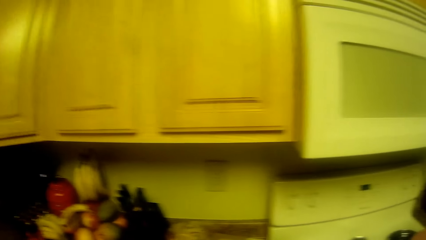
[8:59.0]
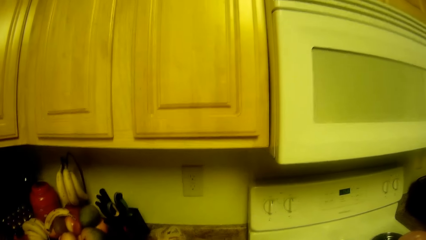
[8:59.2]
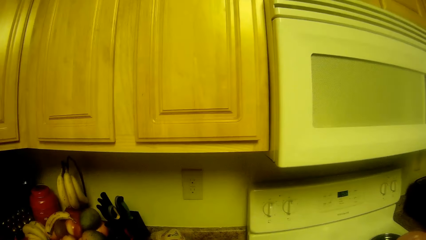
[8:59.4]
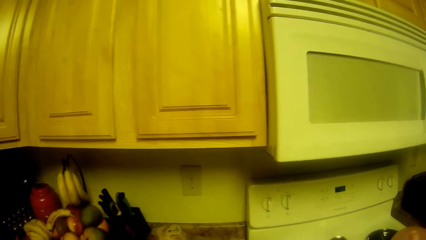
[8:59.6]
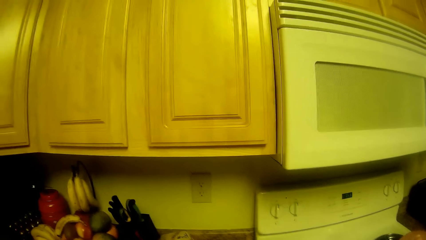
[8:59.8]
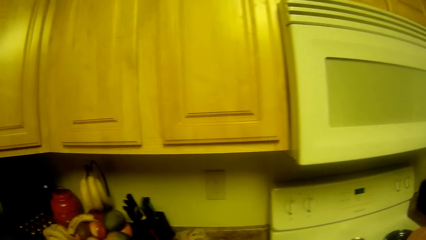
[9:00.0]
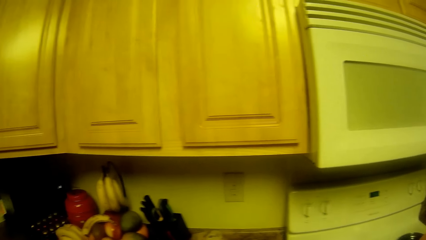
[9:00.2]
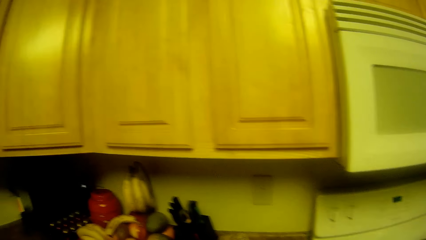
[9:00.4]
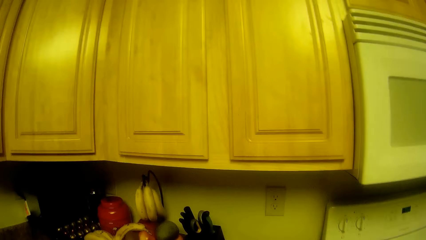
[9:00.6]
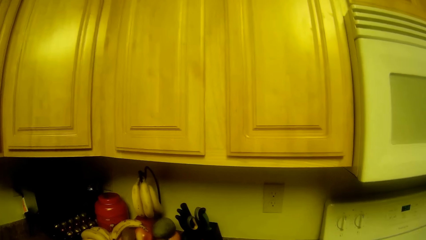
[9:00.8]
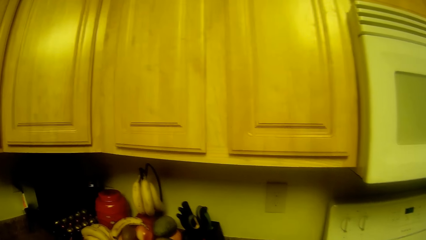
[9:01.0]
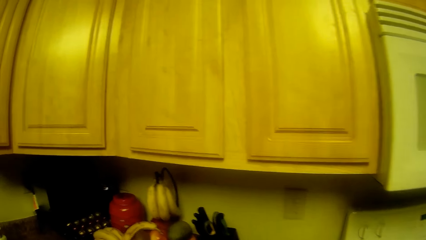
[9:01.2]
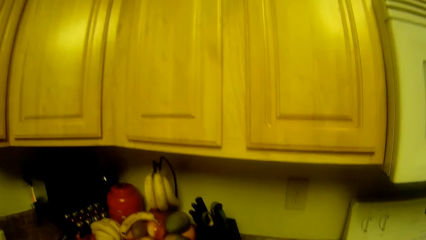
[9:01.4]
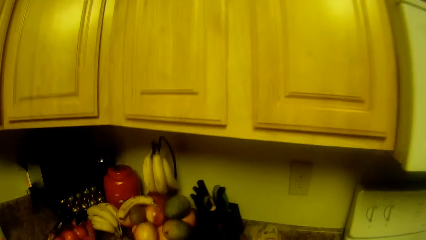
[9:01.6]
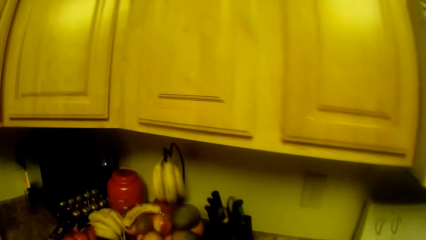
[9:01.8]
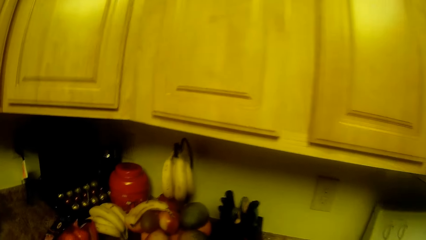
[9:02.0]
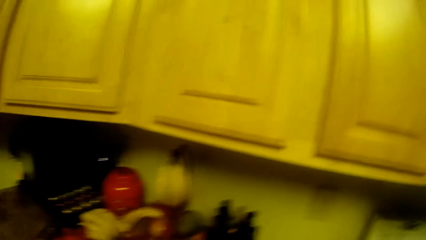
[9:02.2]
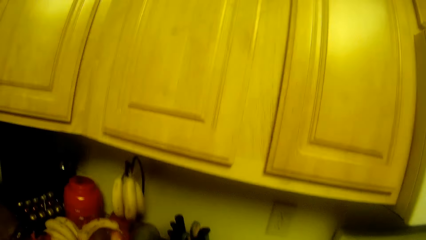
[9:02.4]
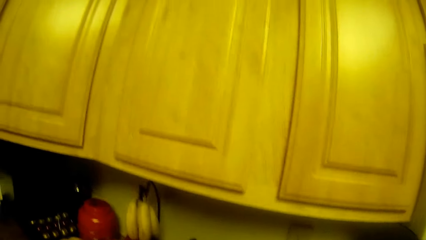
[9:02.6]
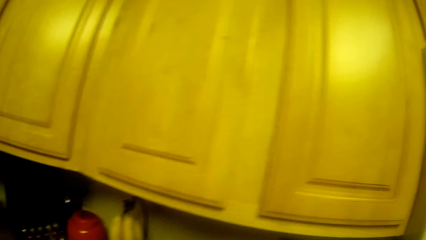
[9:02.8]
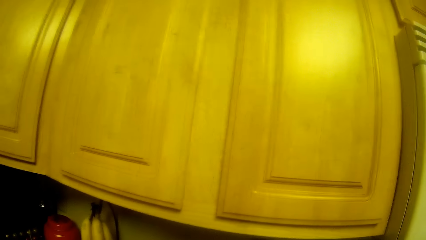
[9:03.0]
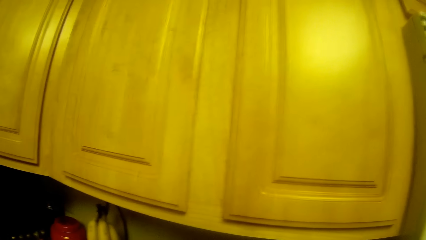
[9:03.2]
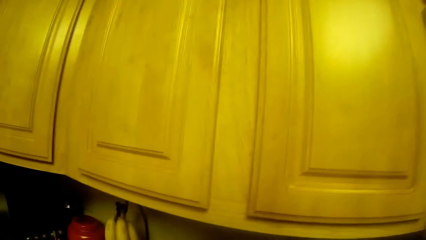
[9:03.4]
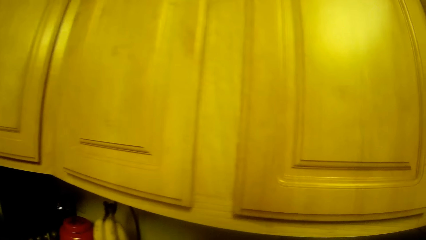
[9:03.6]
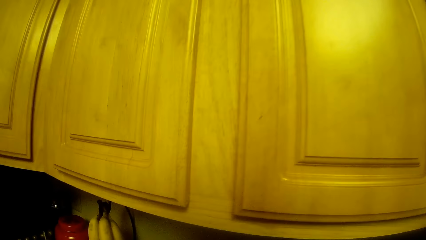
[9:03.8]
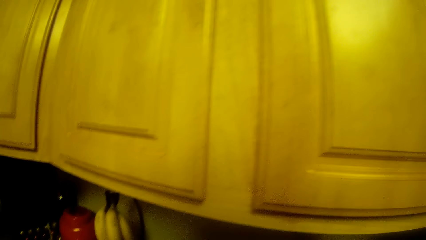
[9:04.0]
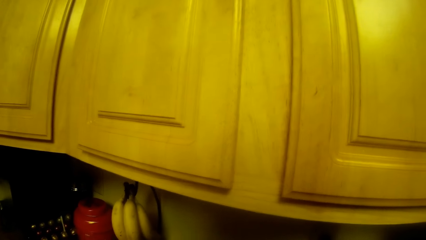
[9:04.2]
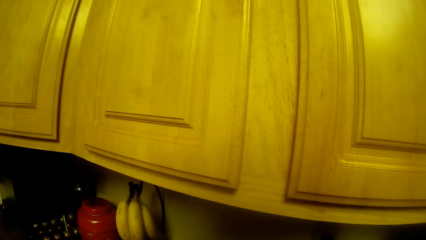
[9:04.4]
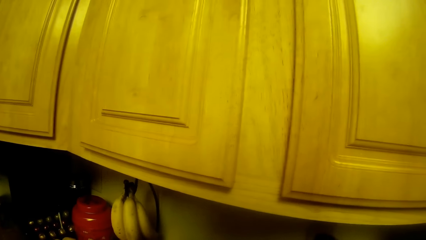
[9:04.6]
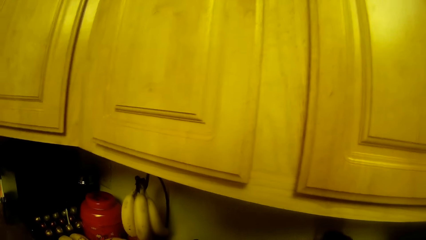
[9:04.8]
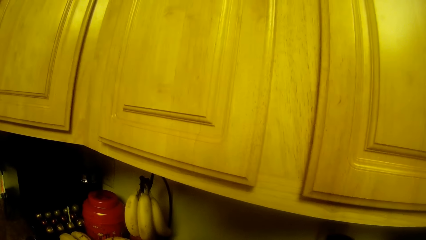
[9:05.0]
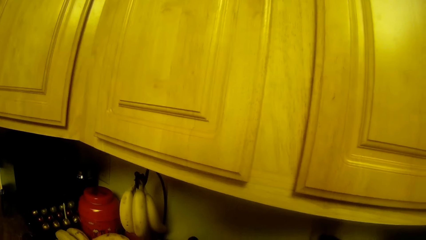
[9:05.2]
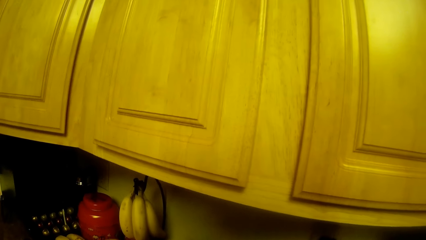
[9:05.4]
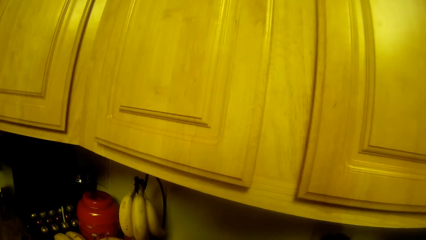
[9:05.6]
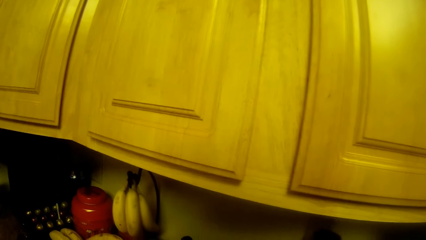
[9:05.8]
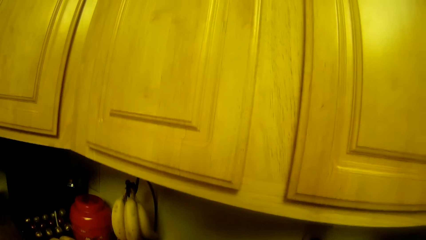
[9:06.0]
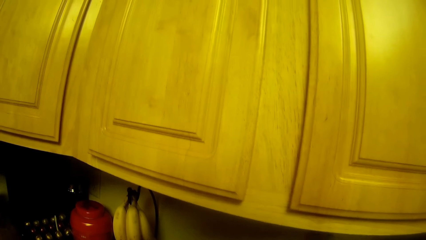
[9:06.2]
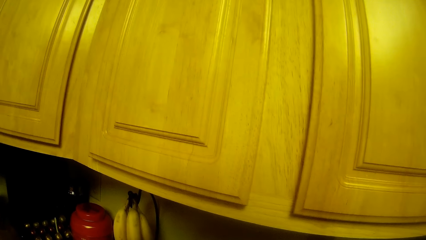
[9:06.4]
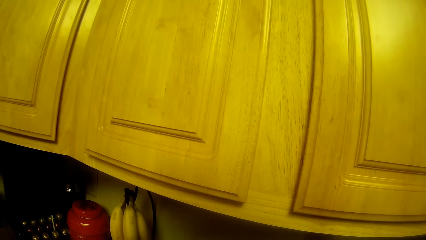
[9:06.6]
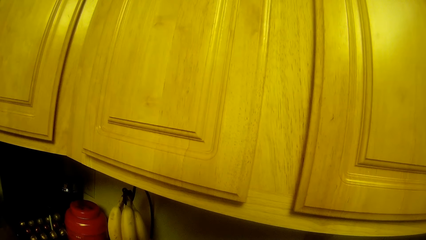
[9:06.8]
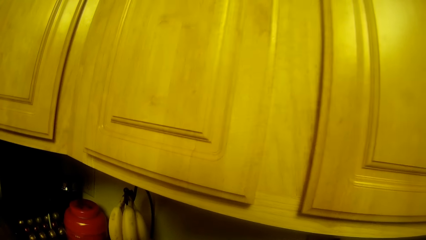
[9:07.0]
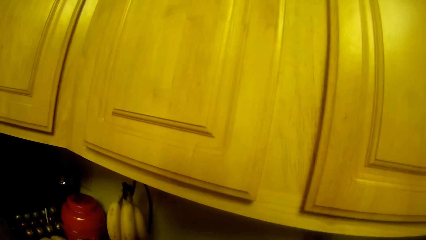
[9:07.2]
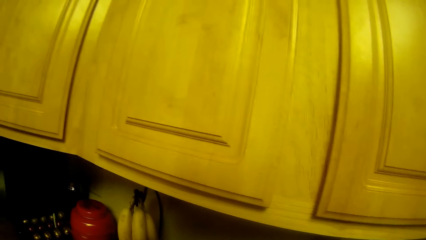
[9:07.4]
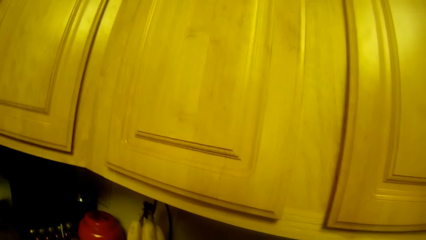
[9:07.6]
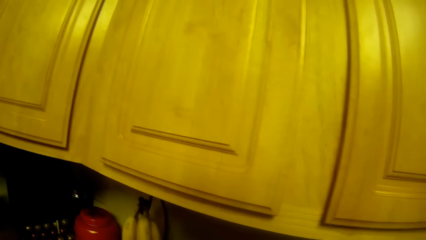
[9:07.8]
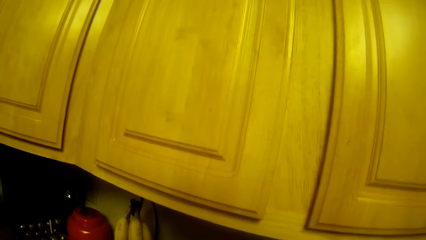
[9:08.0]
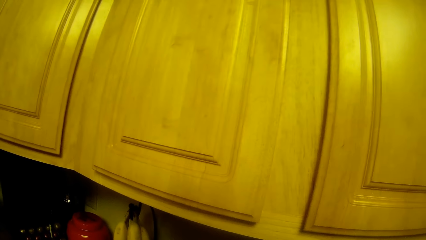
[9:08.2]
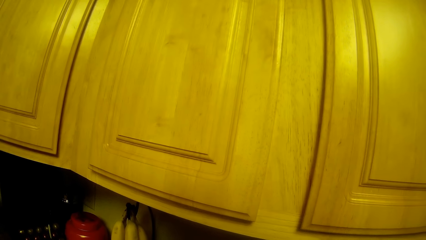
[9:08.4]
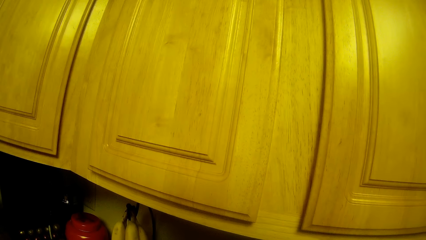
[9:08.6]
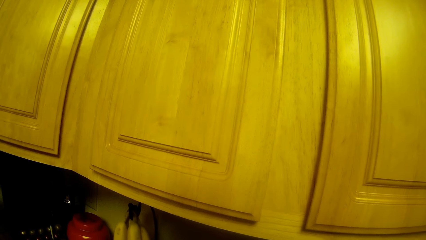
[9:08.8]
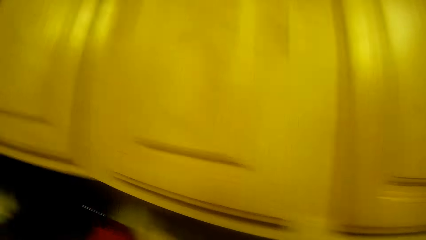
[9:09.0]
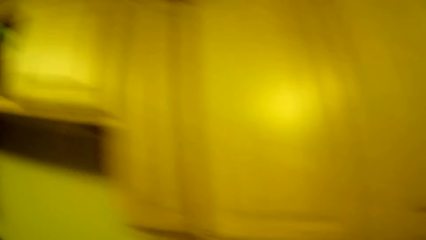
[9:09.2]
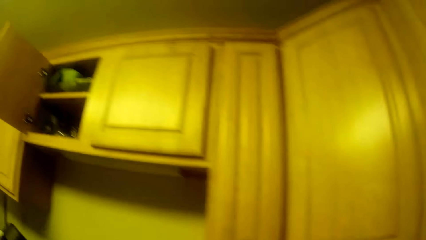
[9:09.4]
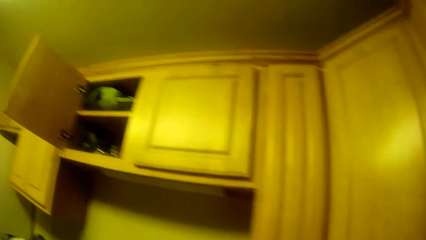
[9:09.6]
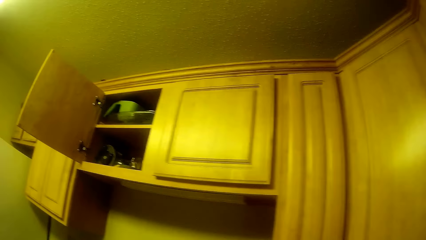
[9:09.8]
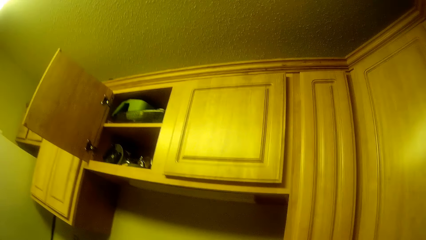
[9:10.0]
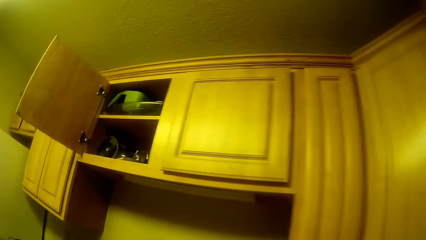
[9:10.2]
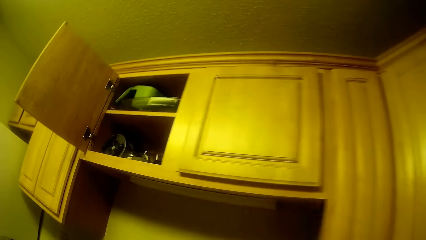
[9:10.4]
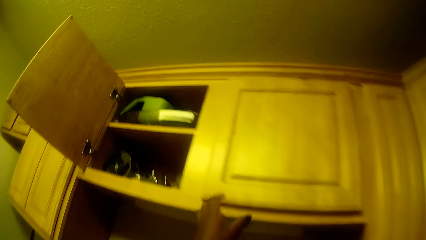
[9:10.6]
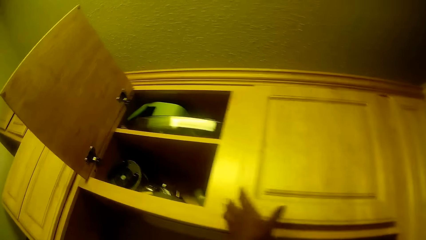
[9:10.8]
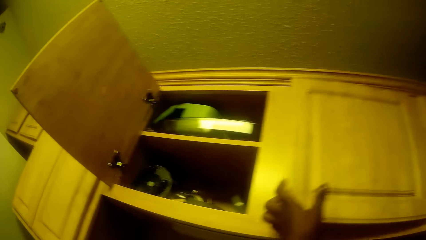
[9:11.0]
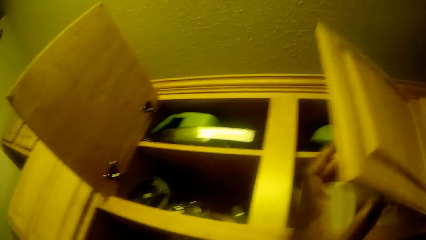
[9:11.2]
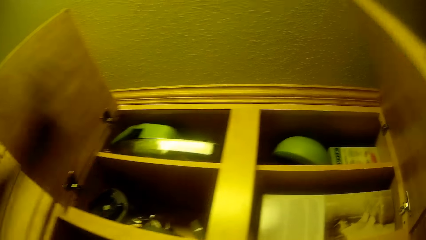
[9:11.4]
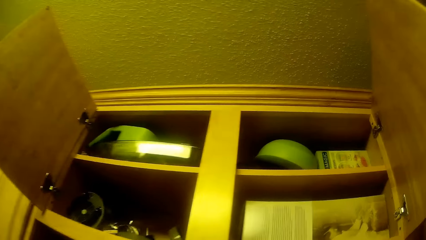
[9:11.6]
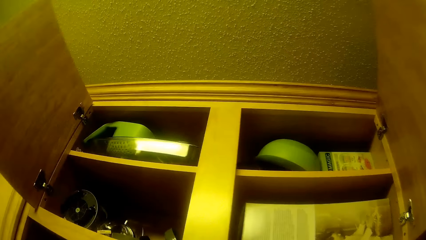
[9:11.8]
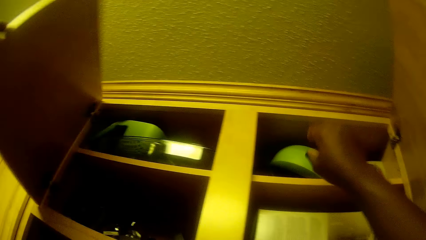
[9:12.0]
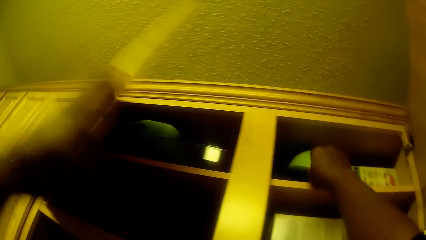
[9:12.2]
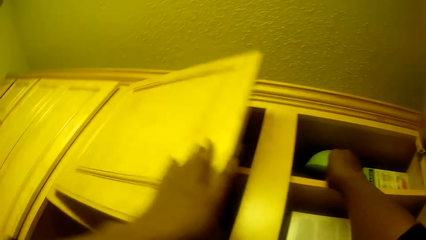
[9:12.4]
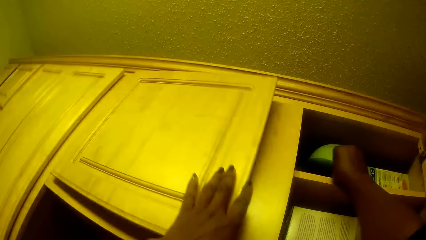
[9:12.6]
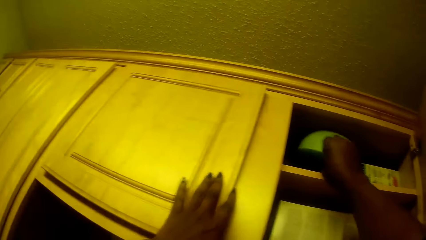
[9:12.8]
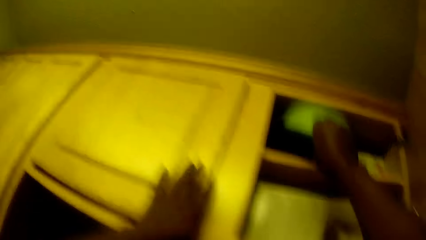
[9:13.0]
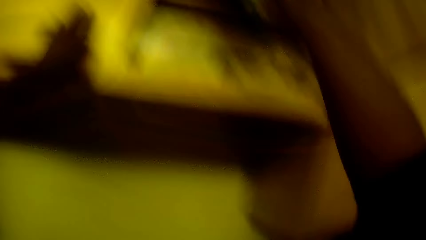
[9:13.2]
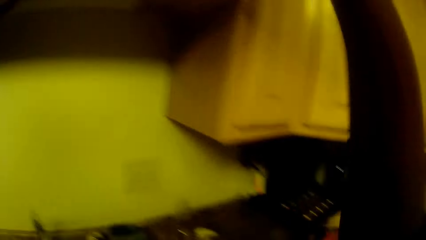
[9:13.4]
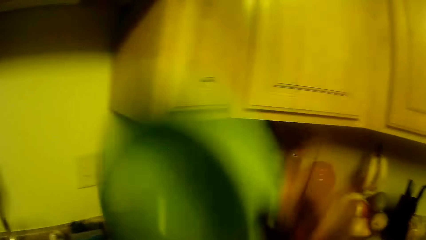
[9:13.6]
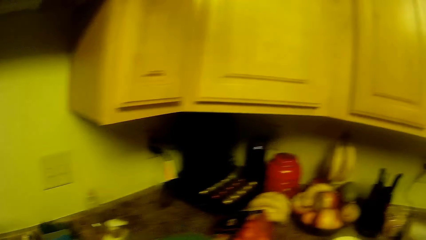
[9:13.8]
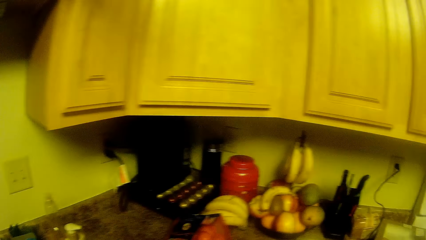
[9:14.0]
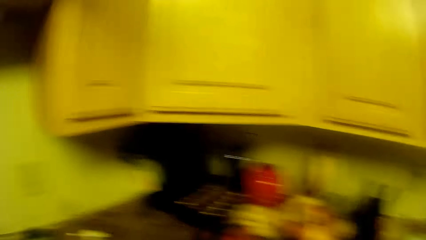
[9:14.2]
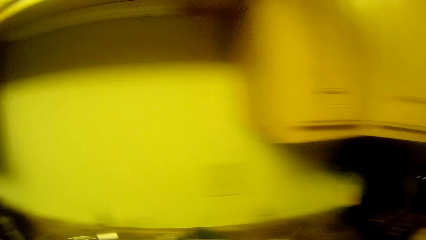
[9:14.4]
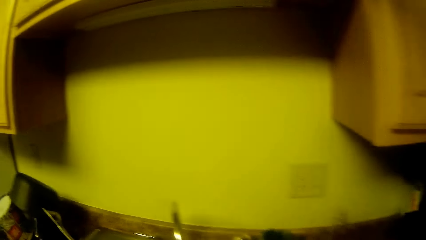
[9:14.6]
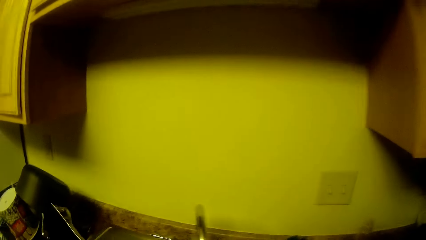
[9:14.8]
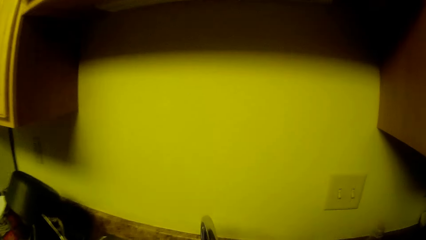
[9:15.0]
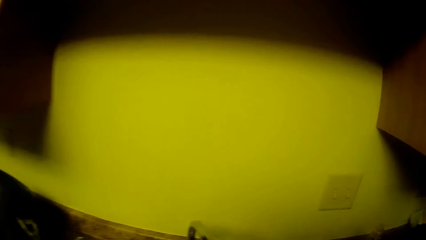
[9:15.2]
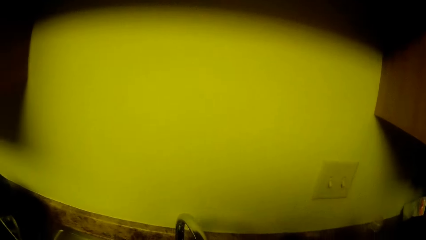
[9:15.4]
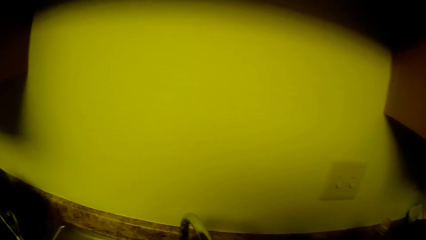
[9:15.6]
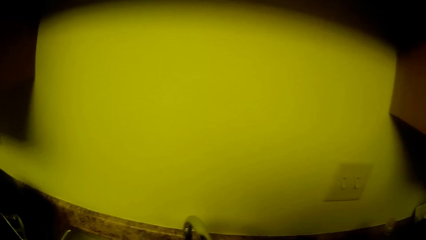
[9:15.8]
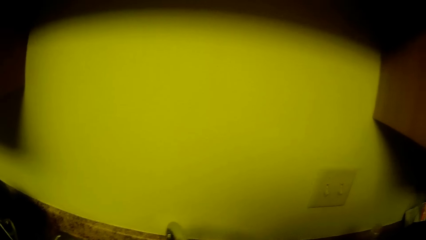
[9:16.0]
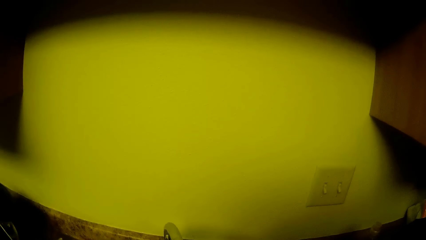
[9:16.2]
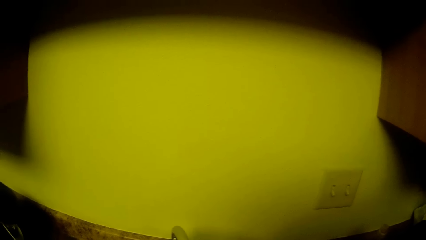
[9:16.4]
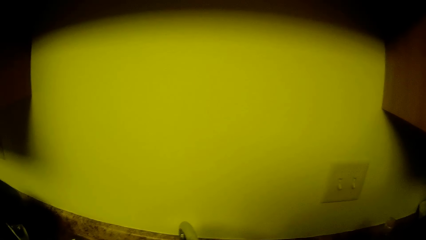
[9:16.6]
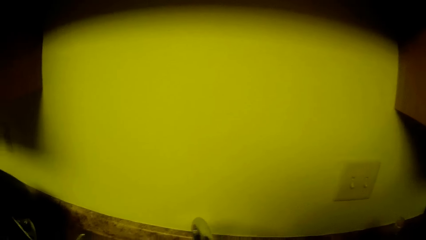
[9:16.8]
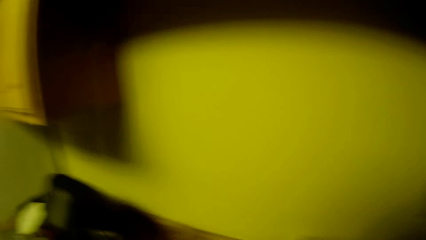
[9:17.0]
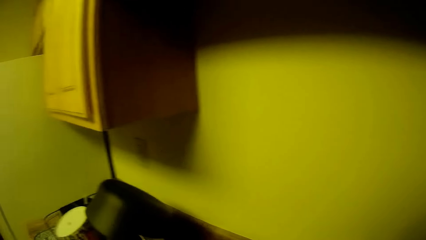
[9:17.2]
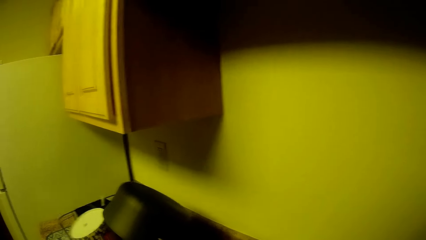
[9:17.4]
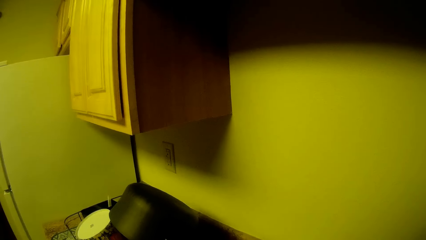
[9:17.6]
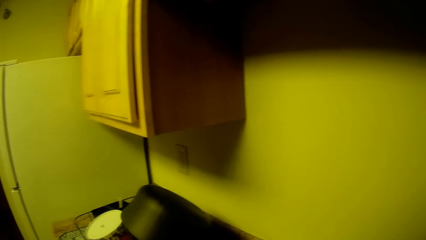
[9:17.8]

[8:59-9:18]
The camera wearer drops the glass cup and bottle on the shelf. She opens the cabinet with her right hand. She closes the cabinet with her left hand. She takes a plate or bowl from the cabinet with her right hand. She turns to the sink.
